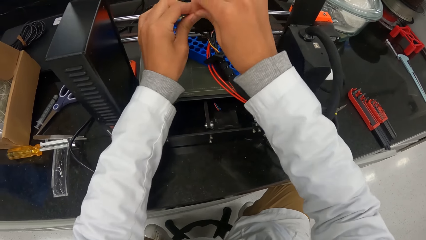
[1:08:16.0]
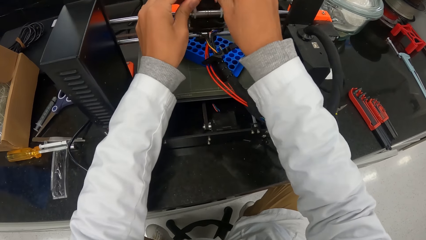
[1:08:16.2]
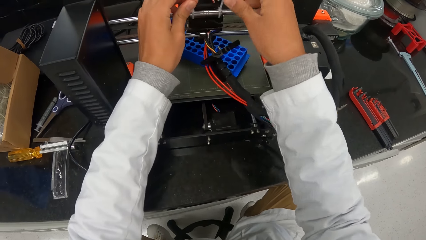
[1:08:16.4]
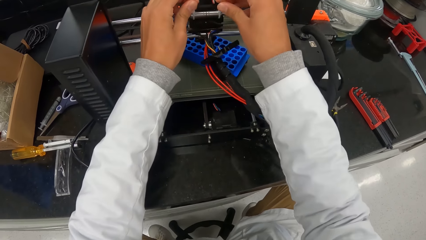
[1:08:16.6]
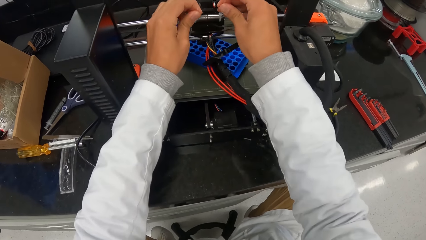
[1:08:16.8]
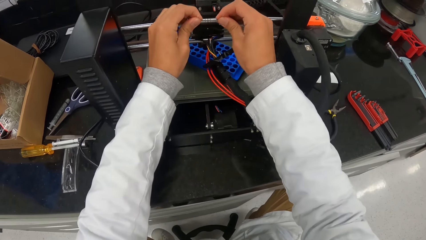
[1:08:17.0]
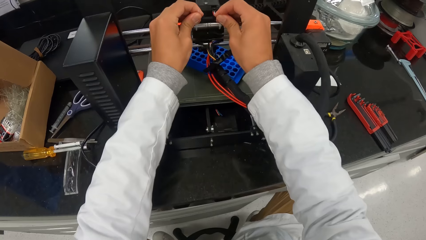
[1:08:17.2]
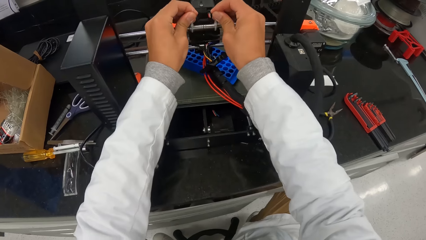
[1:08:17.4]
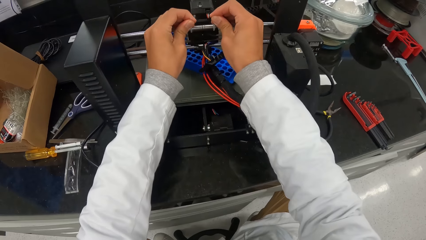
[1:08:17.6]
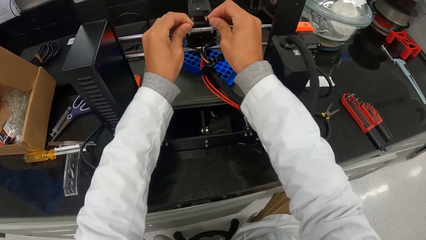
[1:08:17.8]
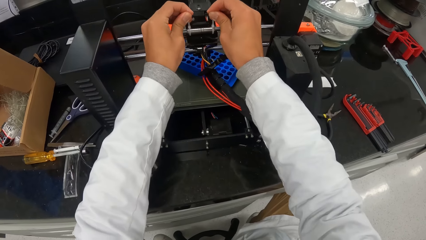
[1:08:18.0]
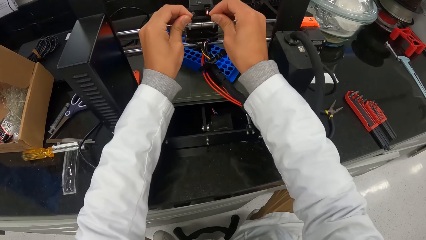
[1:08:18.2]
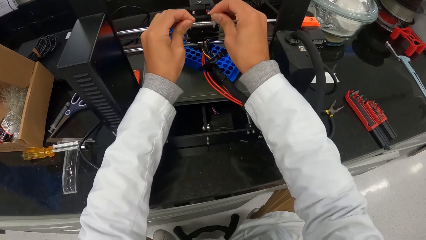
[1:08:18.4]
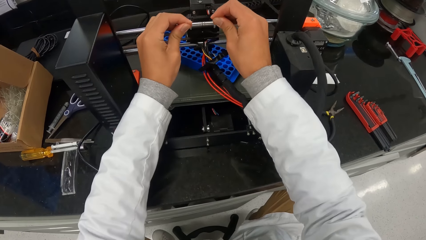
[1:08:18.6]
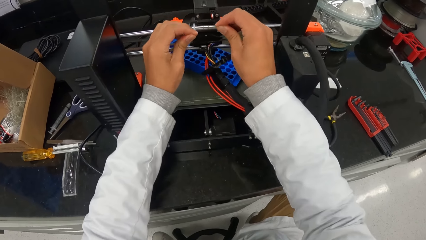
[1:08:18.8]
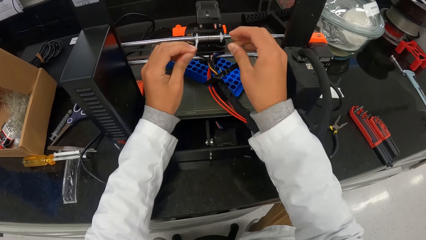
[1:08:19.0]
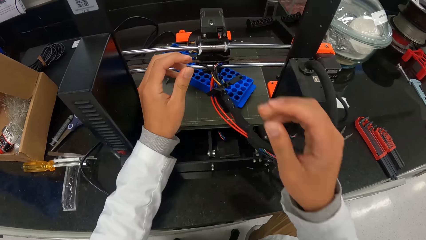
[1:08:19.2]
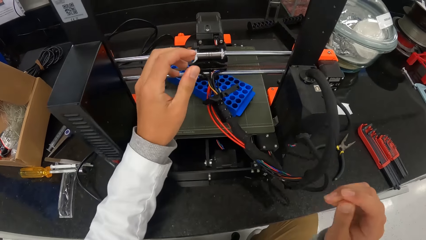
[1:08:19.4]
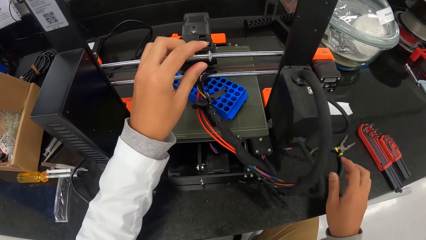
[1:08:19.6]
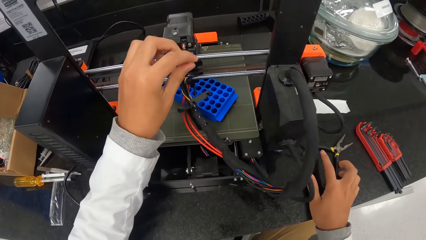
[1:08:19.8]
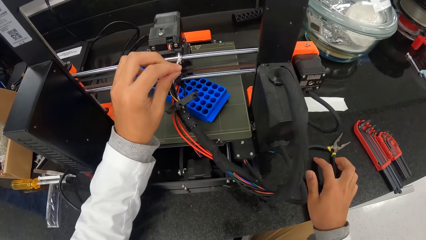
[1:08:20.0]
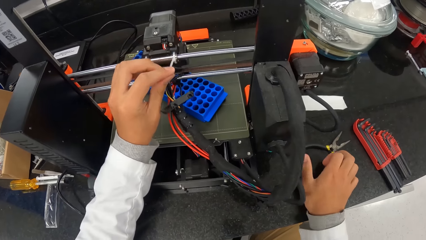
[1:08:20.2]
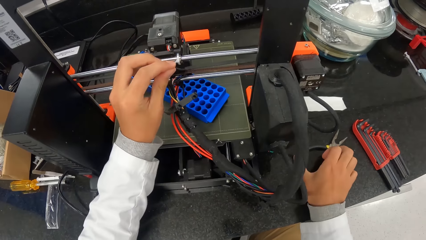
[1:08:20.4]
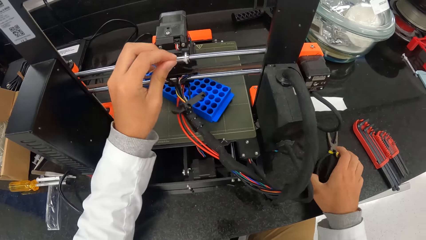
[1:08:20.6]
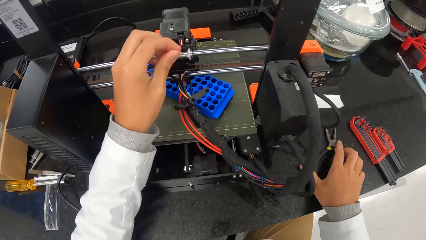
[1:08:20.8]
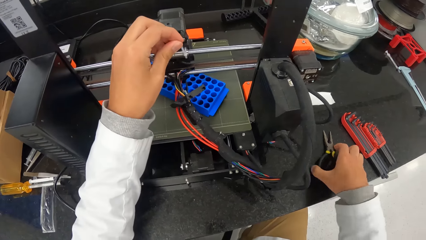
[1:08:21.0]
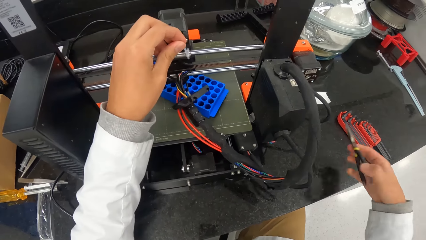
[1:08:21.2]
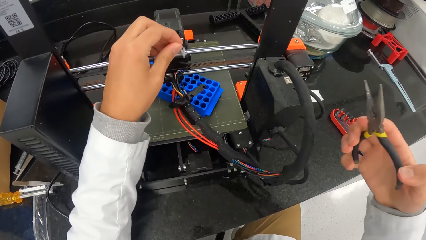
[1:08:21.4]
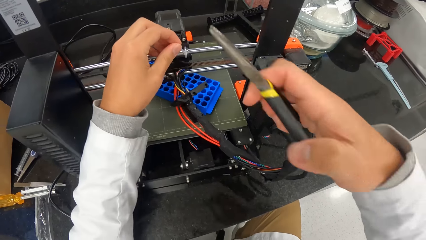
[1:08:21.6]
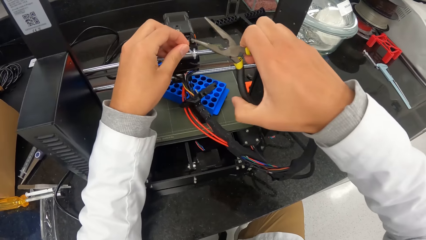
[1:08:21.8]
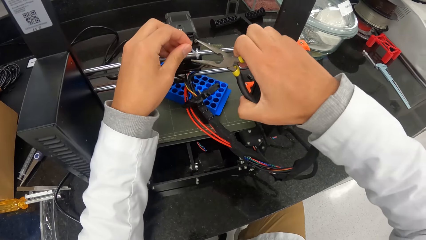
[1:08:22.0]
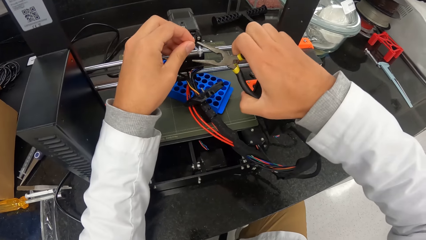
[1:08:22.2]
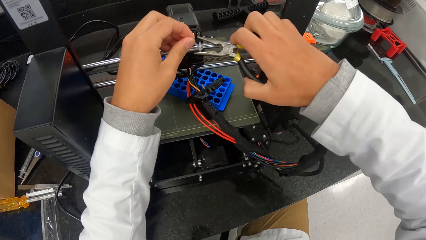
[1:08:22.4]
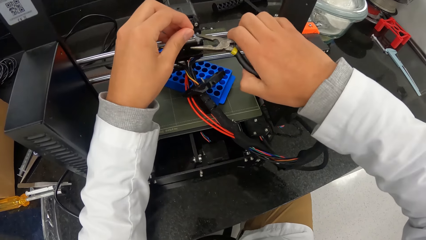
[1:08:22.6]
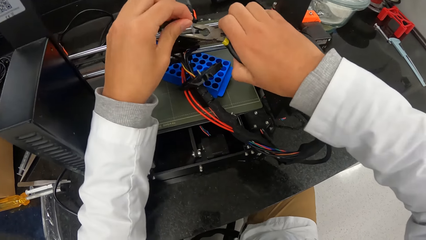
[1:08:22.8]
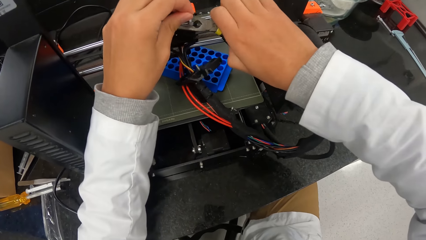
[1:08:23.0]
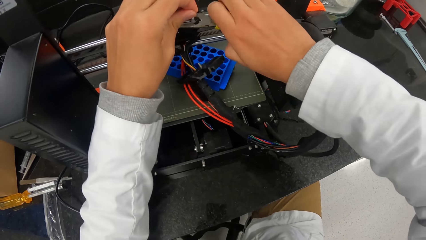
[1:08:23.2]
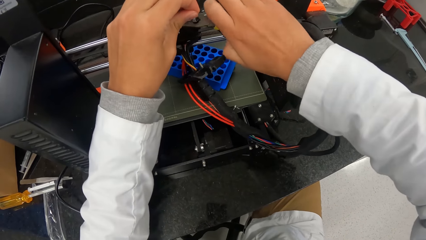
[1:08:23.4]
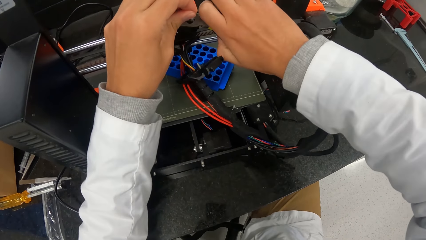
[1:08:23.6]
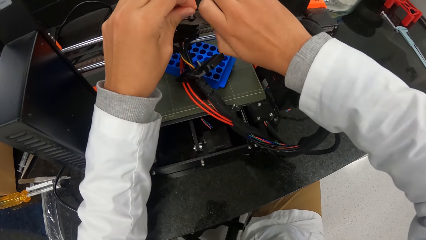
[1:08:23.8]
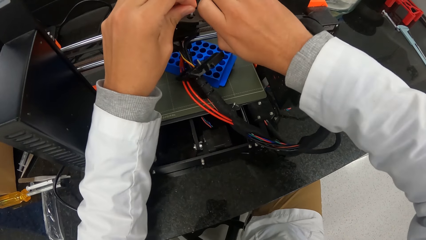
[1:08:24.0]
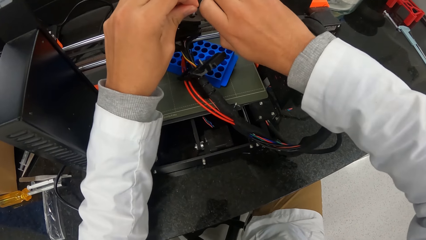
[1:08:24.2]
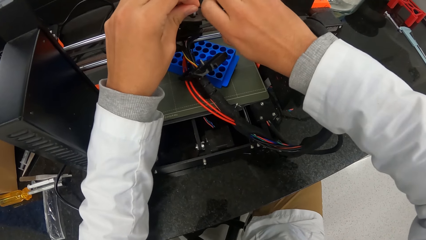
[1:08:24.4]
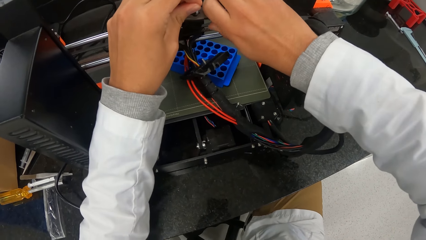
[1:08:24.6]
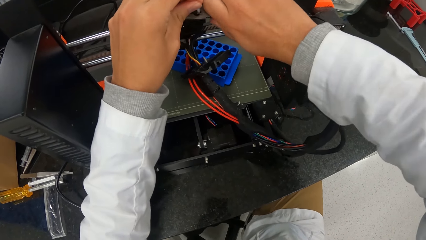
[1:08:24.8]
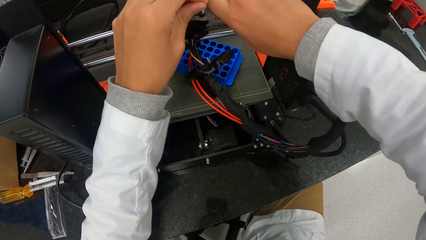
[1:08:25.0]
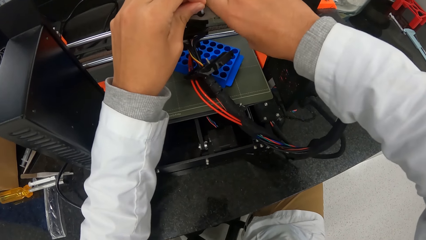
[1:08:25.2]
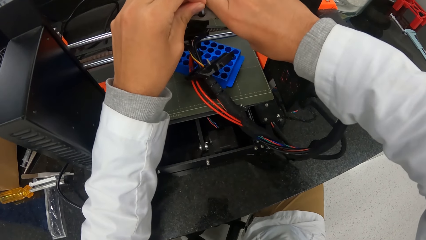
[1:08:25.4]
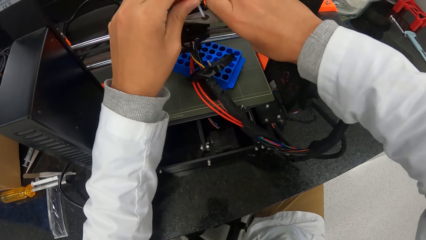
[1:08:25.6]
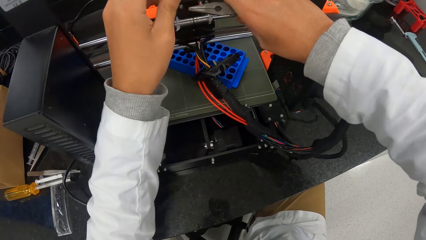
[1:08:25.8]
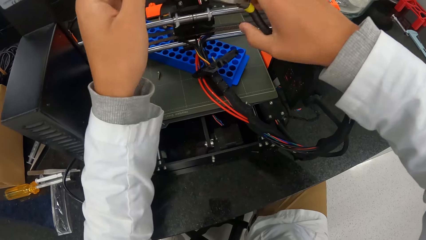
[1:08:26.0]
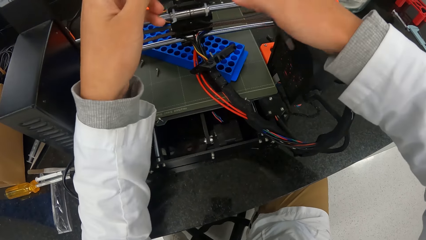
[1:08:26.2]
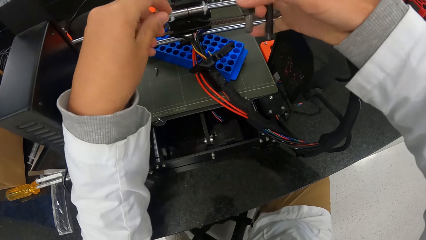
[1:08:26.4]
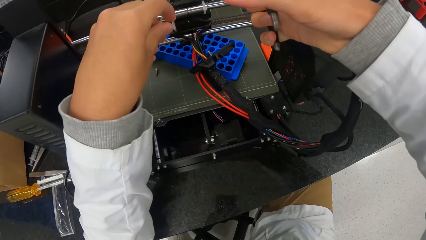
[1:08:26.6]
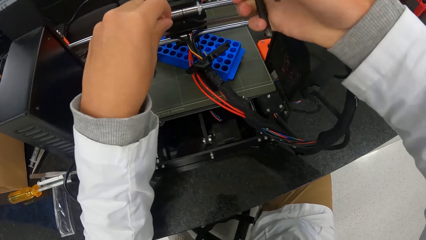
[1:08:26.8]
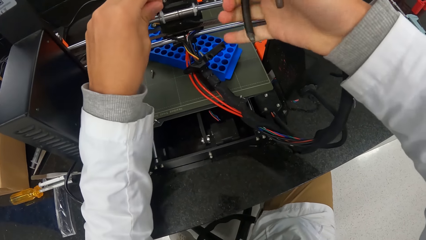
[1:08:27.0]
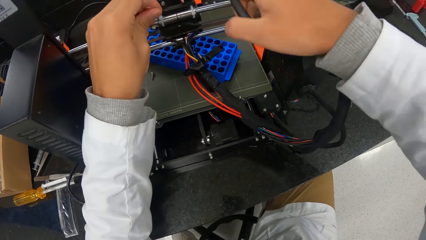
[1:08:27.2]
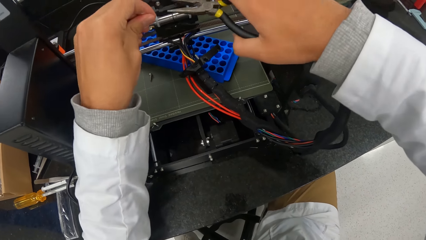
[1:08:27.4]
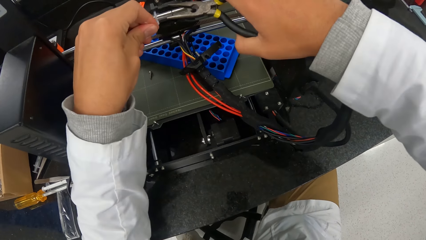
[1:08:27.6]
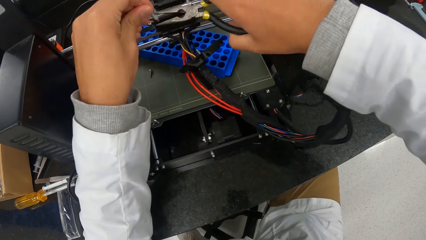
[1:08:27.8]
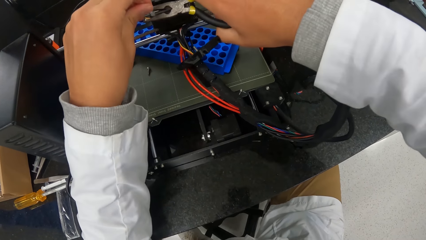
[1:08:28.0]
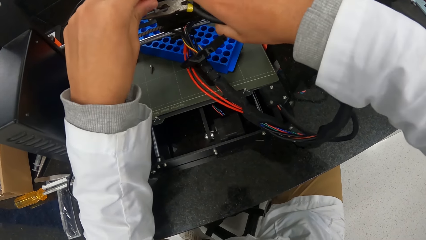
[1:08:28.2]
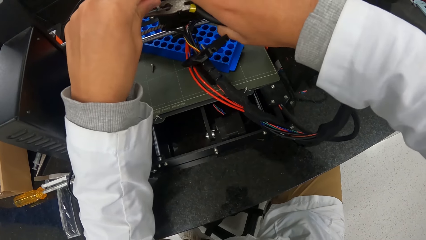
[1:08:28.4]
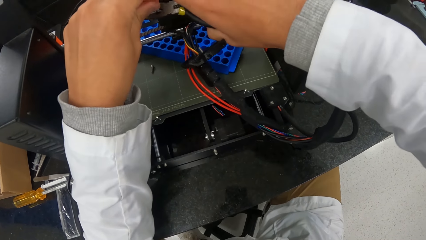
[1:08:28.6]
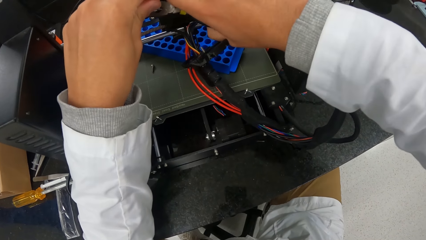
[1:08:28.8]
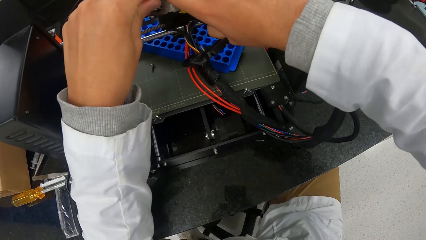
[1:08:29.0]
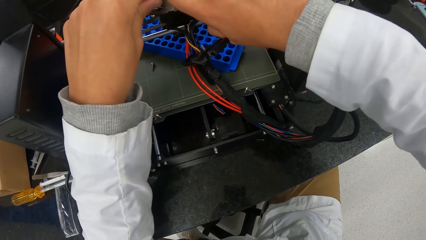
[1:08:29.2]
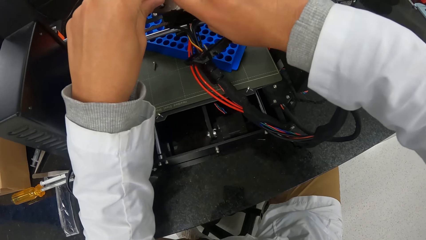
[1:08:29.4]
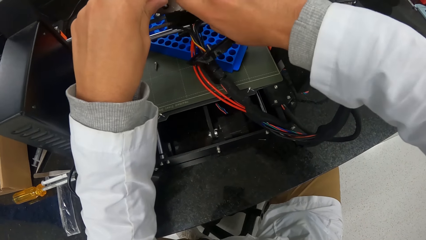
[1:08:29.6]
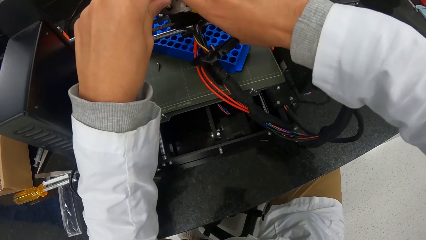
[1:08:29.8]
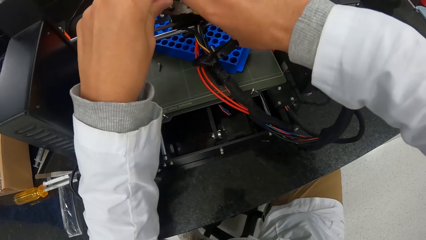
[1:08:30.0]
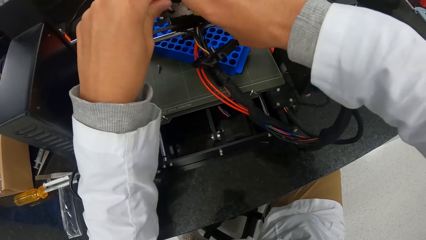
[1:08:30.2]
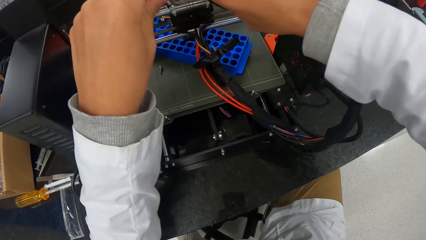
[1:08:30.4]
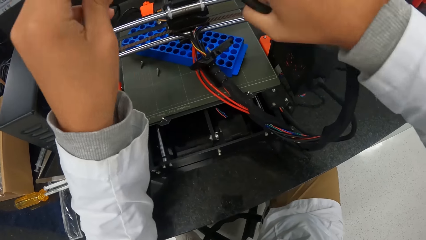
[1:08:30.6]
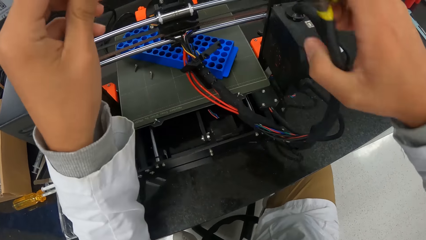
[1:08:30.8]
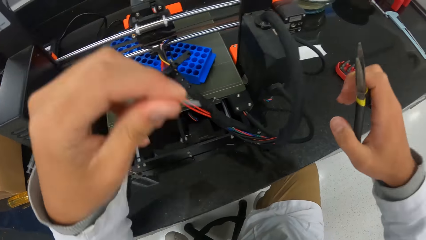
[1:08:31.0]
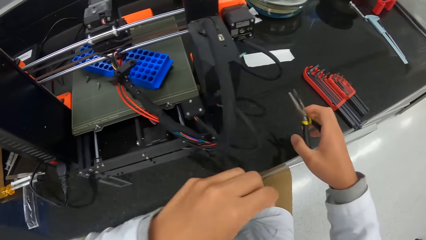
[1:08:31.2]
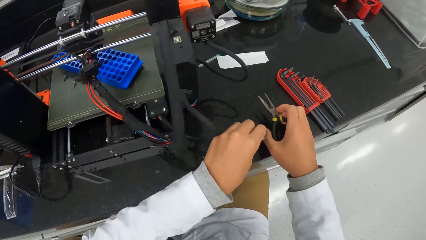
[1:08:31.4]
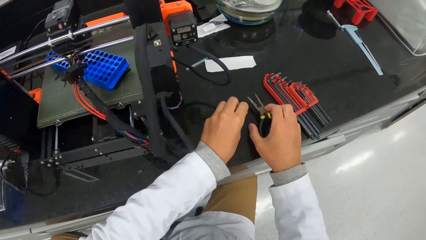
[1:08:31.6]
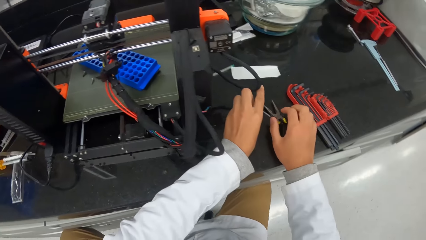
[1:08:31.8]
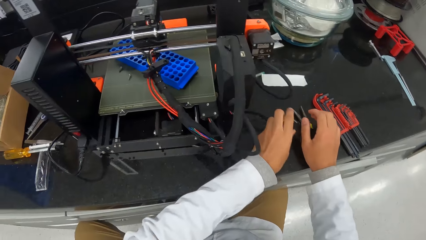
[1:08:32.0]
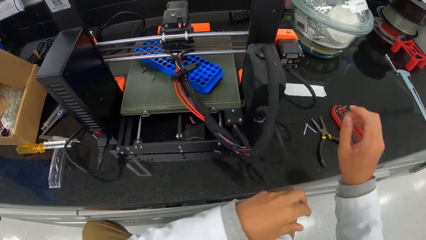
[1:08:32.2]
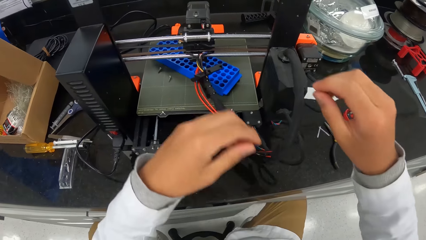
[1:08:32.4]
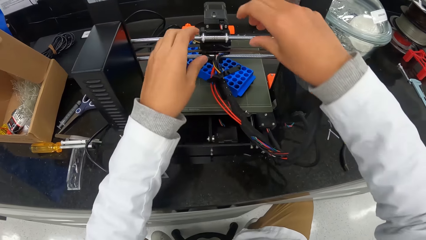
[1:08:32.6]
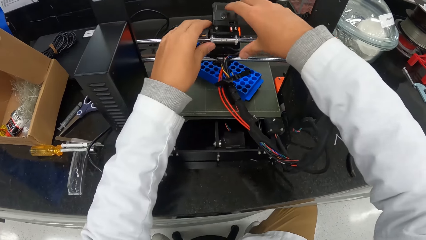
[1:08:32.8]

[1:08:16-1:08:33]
The camera wearer pulls the snap lock on the lead rod of the 3D printer with both hands. He pulls the snap locks on the lead rod of the 3D printer with both hands. He adjusts the plastic straps. He picks up a plier from the countertop with his right hand. He cuts the snap lock on the lead rod of the 3D printer with the plier in his right hand. He cuts the snap lock again. He drops the plier in his right hand on the countertop. He drops the cut from the snap lock in his left hand on the countertop.
